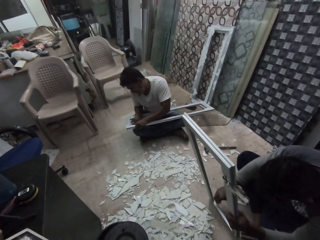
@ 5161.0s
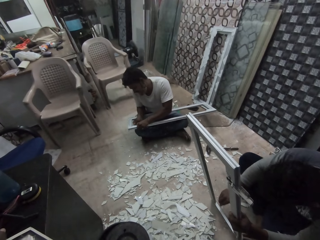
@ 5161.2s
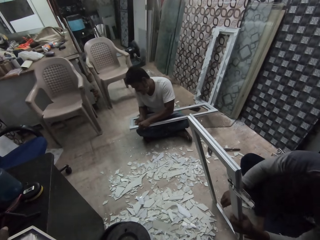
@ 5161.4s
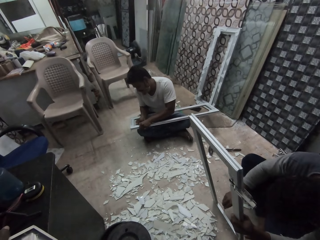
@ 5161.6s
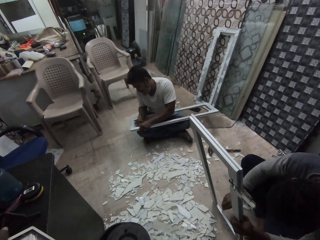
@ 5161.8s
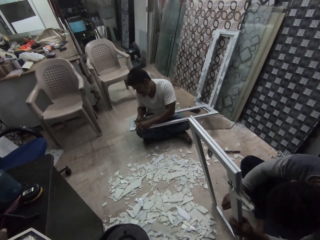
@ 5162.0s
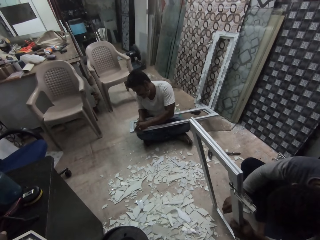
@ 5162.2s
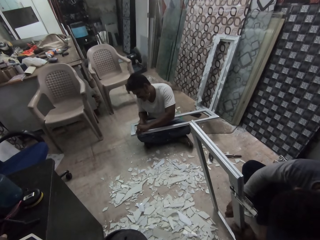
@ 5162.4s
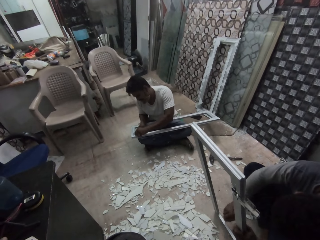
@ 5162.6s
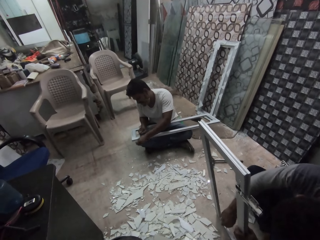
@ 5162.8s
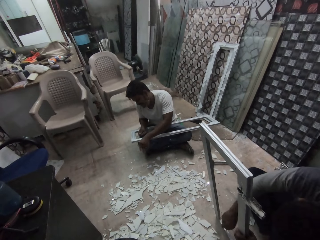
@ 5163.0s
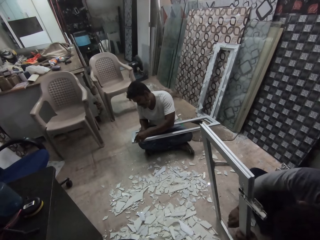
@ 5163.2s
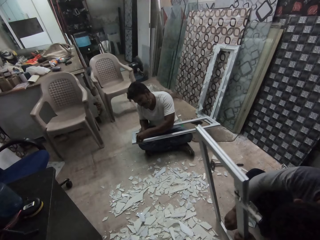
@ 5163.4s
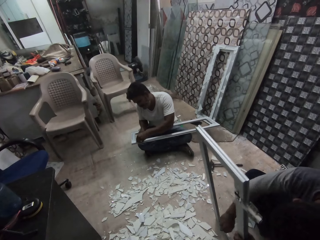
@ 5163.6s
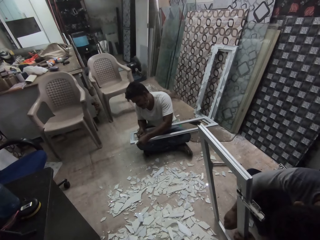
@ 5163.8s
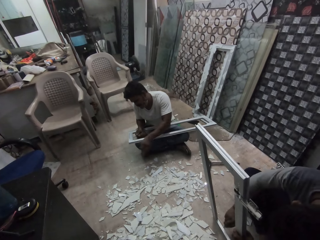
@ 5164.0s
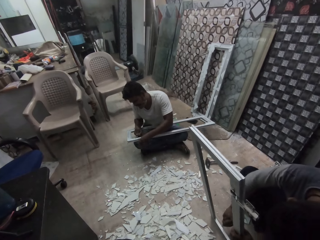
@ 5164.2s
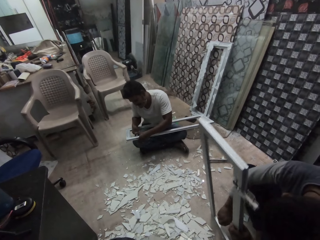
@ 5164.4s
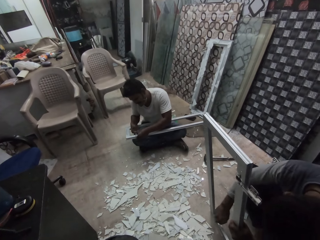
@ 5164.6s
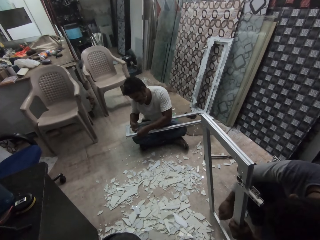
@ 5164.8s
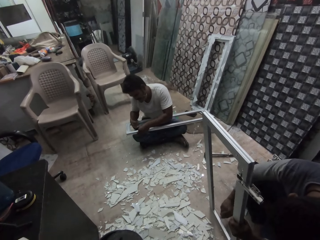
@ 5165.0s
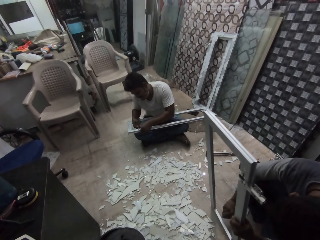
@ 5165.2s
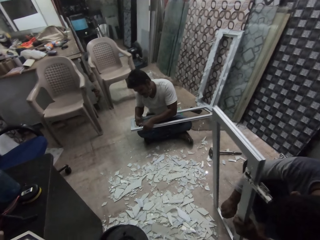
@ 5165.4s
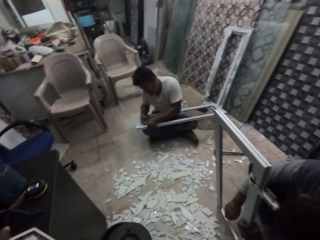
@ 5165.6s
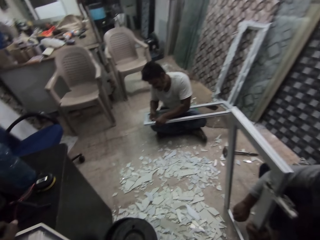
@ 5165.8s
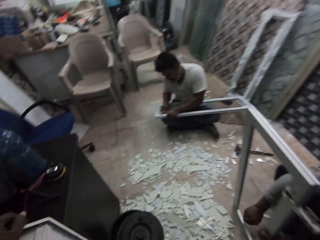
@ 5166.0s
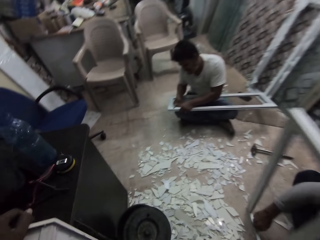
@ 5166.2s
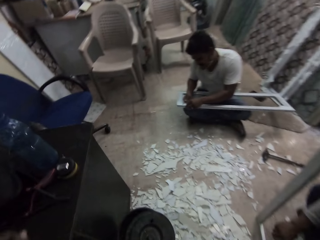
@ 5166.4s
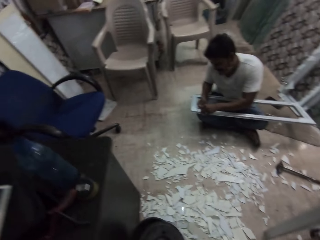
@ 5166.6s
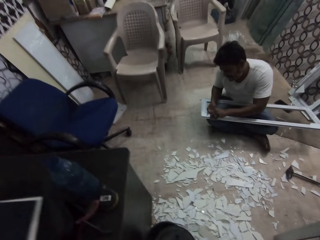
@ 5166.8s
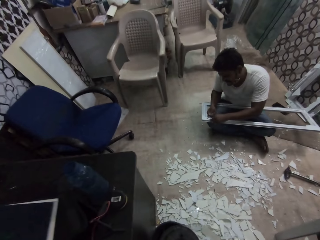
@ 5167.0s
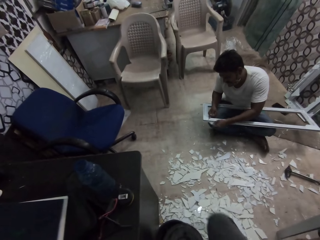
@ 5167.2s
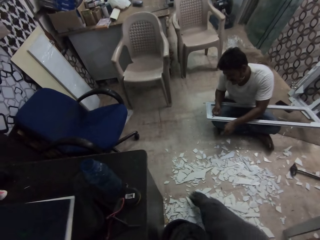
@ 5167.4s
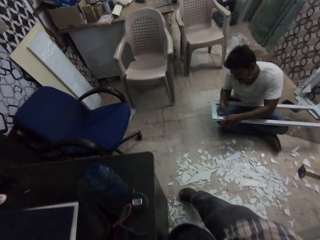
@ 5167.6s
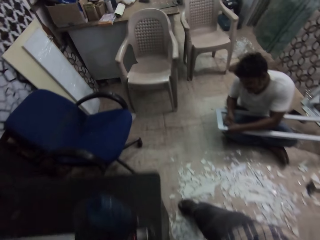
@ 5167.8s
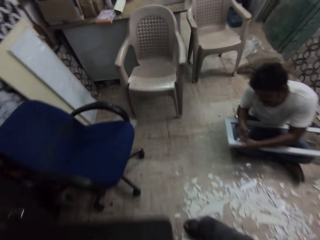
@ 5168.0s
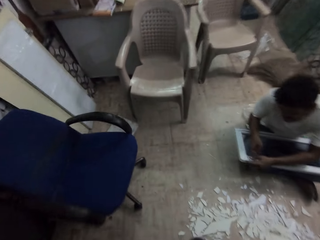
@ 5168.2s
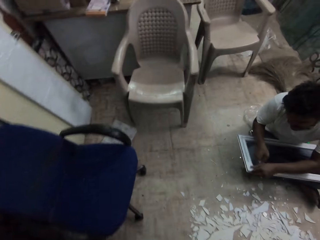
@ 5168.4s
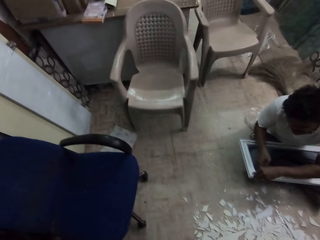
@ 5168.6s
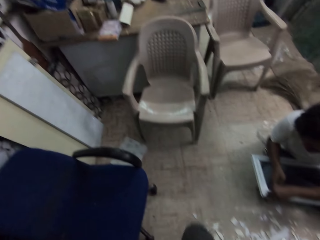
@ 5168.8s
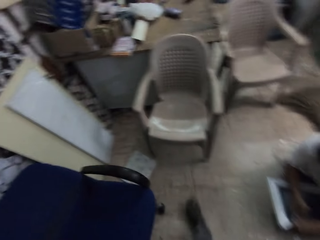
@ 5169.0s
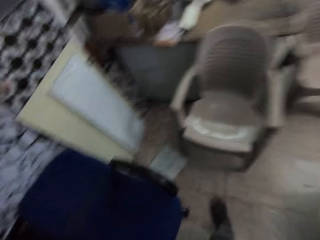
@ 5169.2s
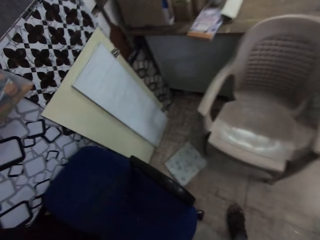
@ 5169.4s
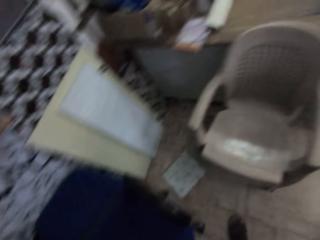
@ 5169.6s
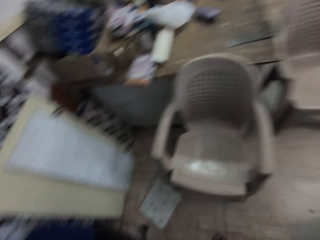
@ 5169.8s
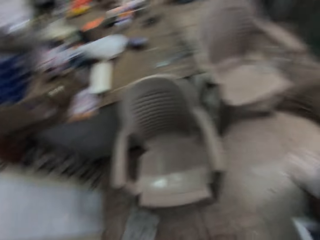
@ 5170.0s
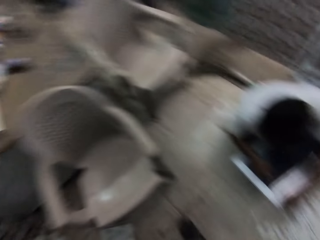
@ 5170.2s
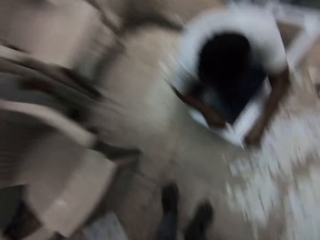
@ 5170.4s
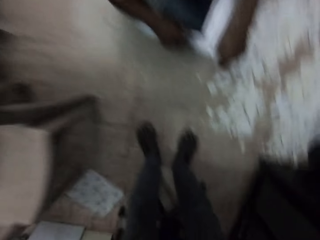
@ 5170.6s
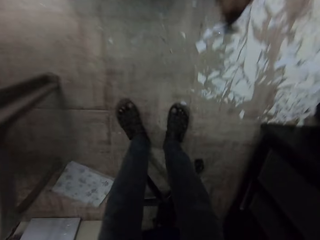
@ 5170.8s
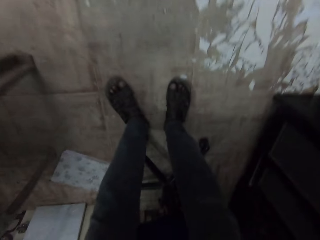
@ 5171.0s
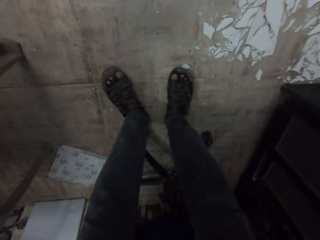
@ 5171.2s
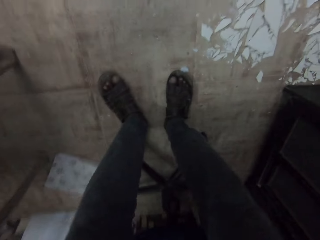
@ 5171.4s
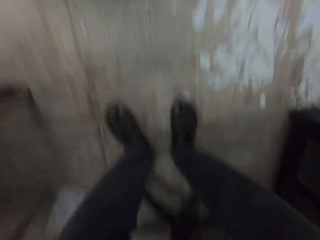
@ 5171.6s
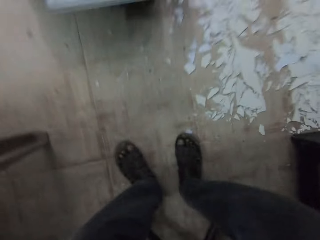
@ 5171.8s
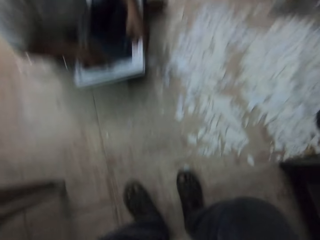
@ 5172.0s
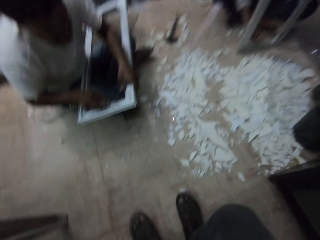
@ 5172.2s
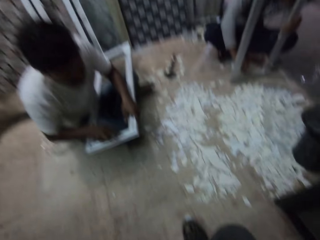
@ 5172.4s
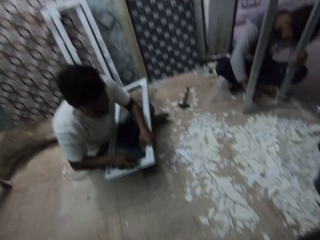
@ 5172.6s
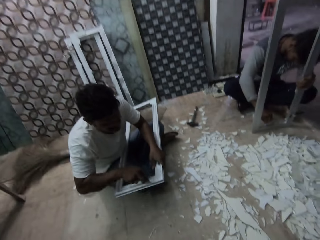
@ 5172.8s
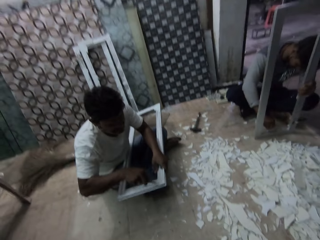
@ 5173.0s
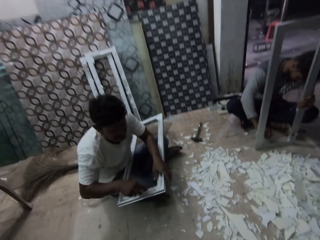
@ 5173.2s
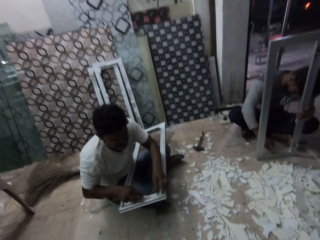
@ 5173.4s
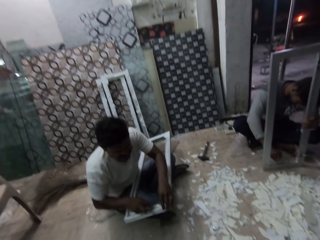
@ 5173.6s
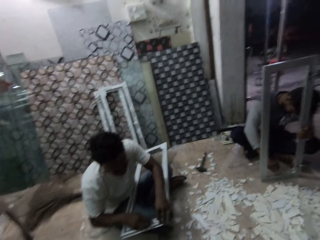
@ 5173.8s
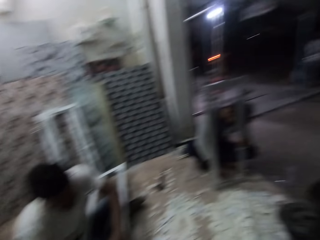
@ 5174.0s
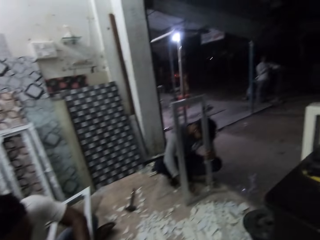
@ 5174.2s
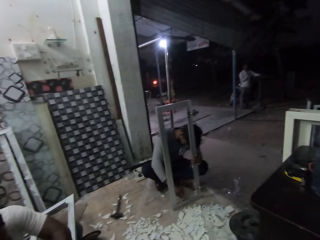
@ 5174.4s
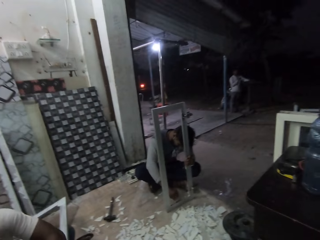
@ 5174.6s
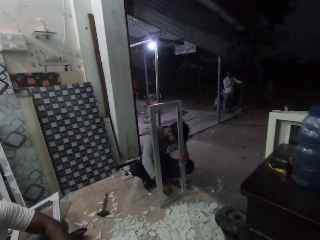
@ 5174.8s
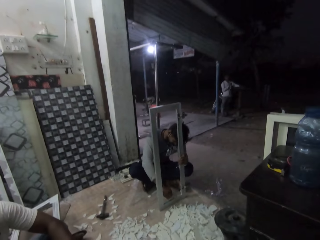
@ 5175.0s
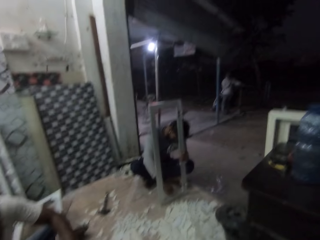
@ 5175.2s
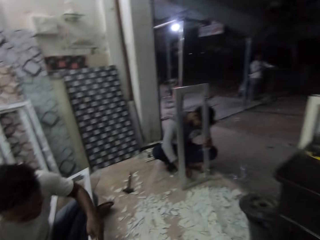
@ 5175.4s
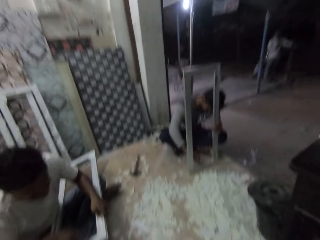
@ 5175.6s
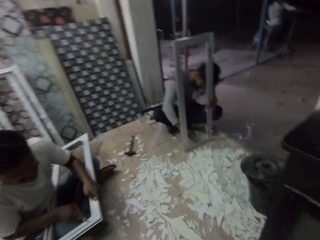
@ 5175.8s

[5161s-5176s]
The camera wearer walks over broken glasses on the floor. They sit on a chair.

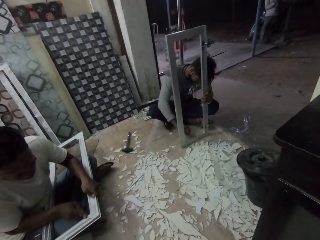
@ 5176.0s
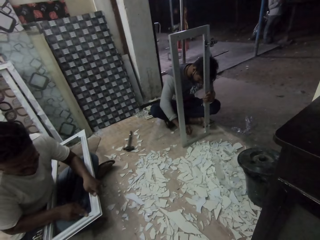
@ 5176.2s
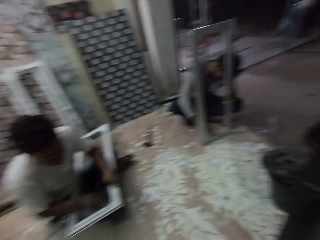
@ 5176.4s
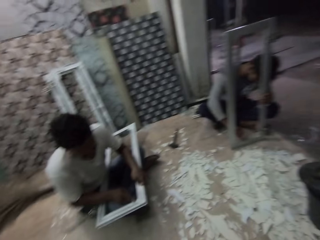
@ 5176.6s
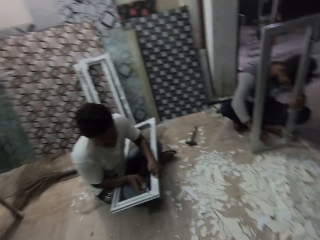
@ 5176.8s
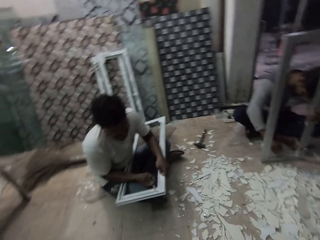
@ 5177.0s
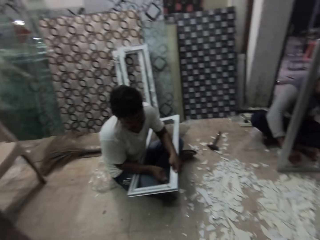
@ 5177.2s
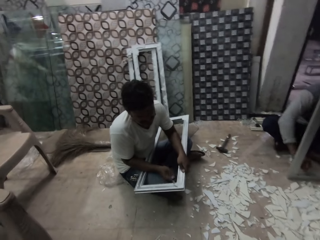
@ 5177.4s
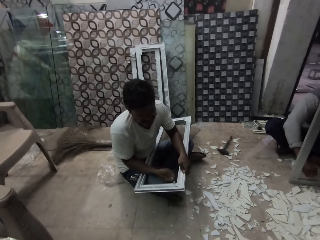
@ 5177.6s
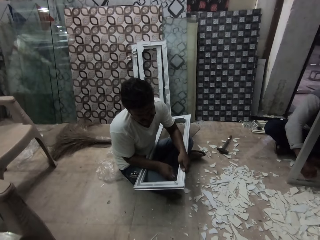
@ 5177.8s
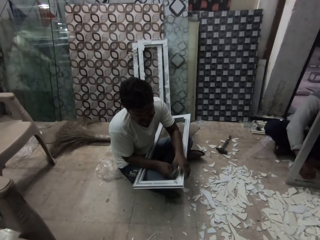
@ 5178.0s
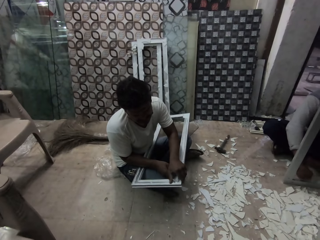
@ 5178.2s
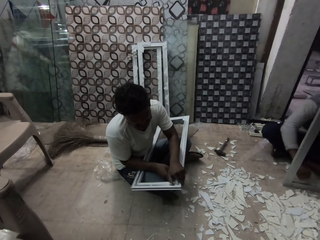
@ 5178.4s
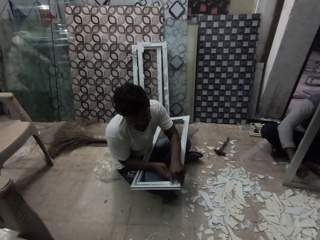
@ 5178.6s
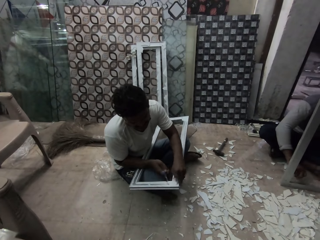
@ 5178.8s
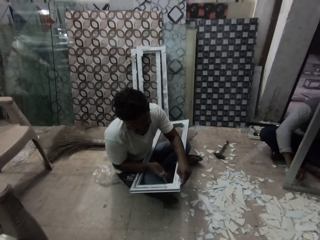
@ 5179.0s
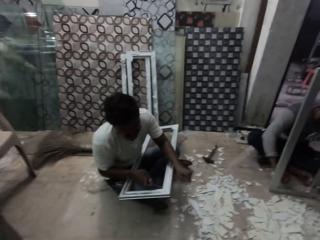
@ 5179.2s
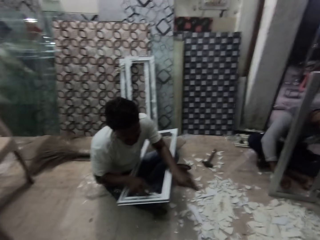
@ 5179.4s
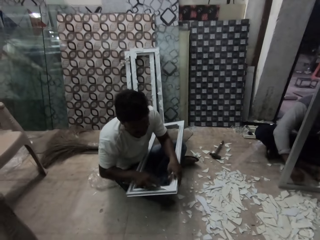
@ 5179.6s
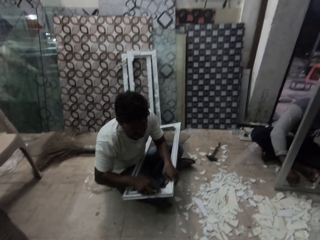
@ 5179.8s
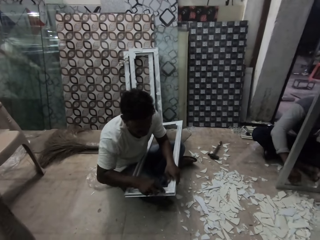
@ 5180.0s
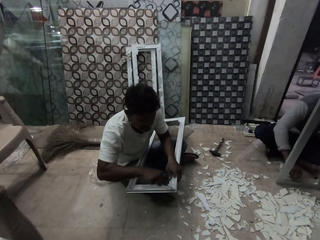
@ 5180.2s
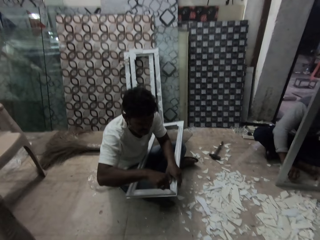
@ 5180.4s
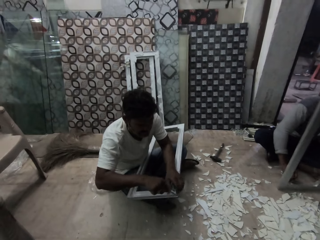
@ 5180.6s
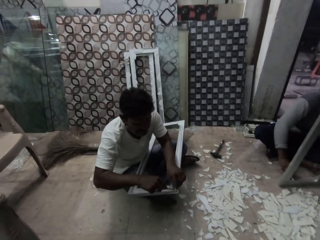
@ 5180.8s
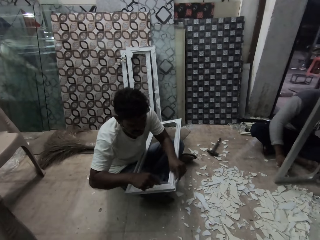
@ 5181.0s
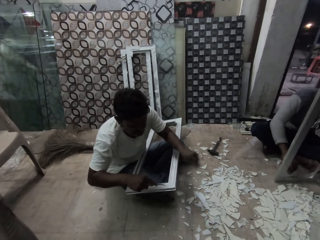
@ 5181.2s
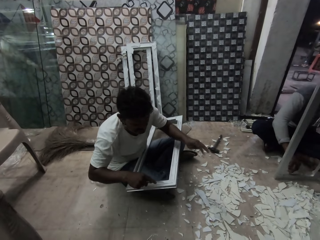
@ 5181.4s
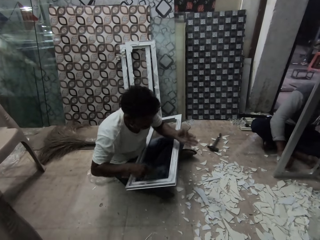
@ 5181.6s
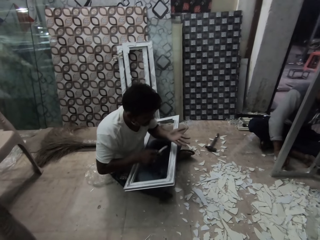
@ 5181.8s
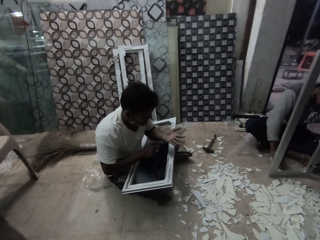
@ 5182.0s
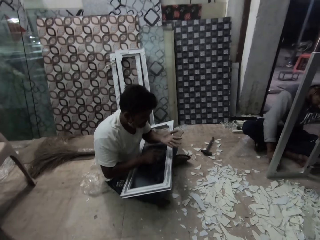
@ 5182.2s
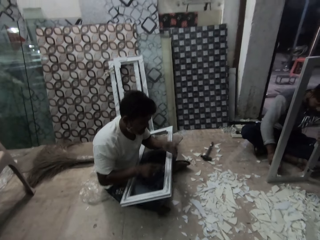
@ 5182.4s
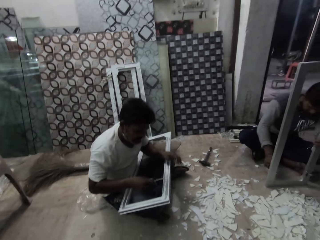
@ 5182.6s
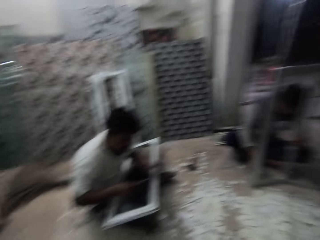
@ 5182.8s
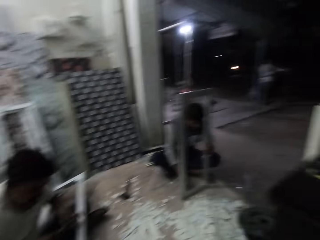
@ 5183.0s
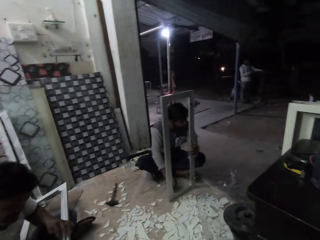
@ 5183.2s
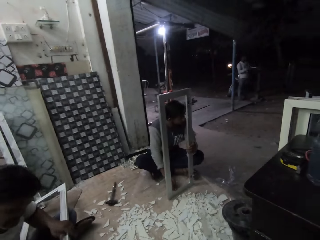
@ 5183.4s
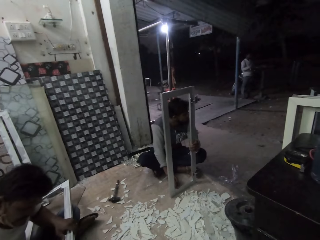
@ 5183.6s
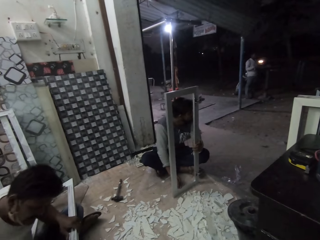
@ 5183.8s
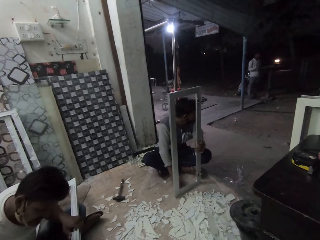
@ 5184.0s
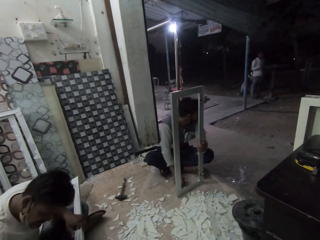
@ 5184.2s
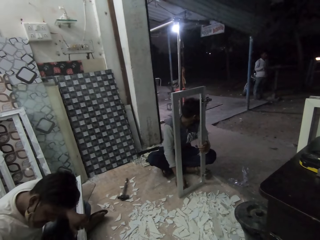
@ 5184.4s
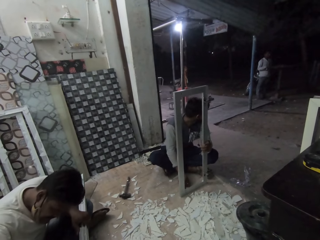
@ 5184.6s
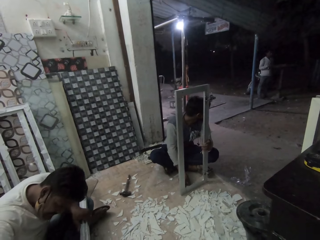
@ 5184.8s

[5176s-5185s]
The camera wearer looks around.
